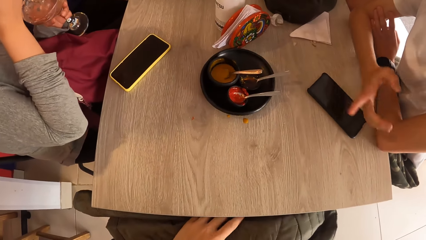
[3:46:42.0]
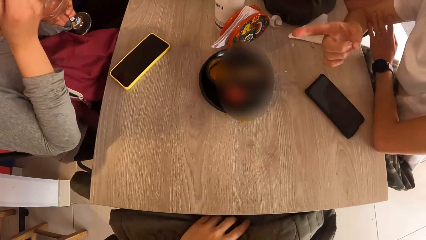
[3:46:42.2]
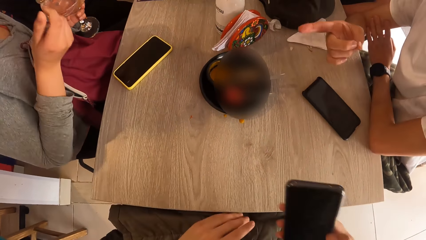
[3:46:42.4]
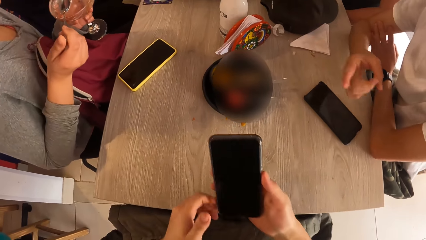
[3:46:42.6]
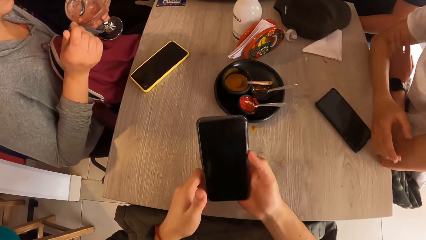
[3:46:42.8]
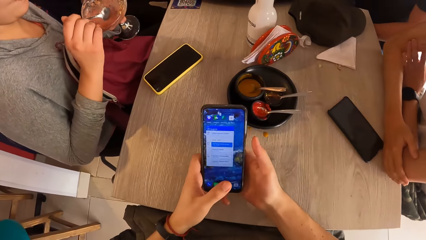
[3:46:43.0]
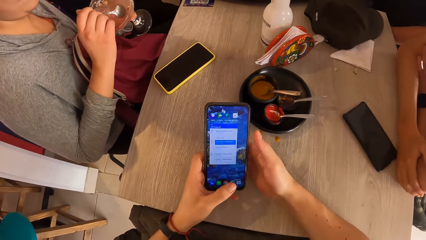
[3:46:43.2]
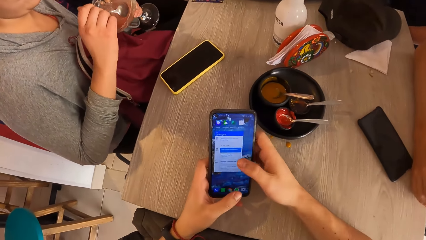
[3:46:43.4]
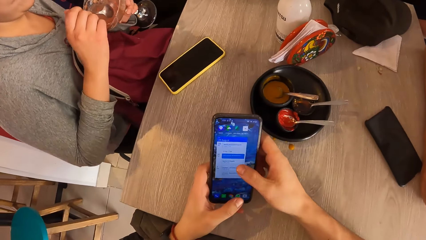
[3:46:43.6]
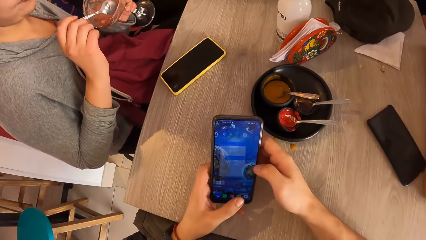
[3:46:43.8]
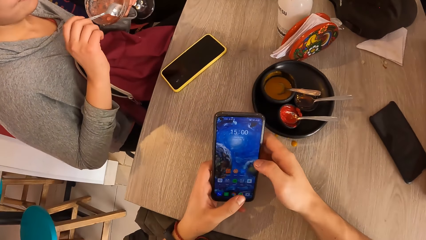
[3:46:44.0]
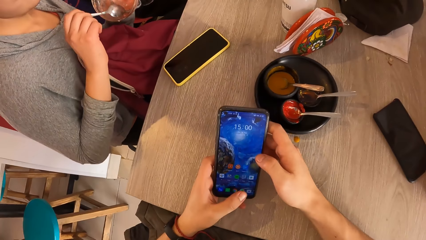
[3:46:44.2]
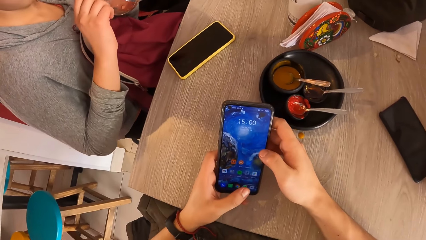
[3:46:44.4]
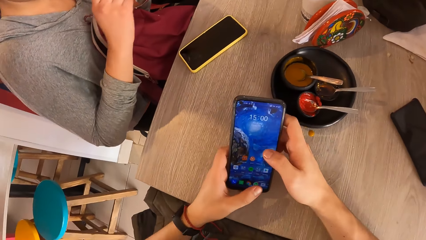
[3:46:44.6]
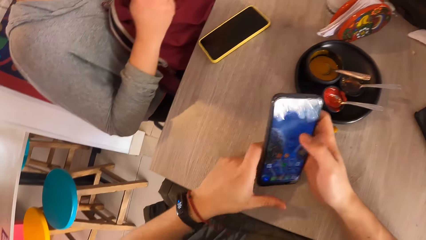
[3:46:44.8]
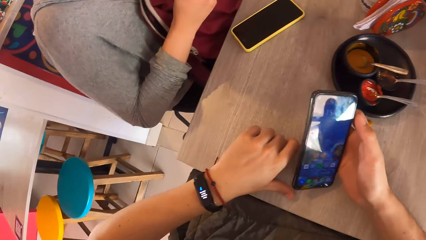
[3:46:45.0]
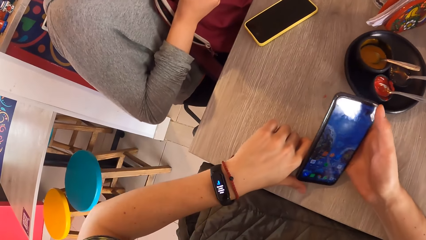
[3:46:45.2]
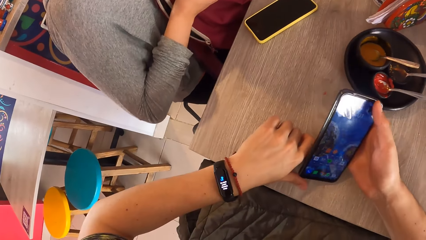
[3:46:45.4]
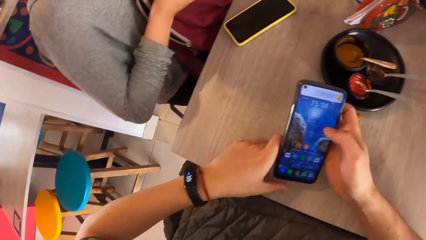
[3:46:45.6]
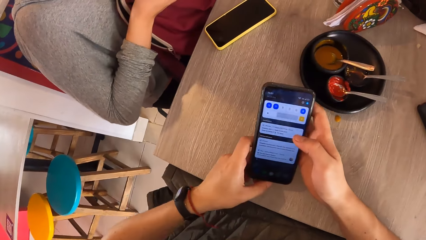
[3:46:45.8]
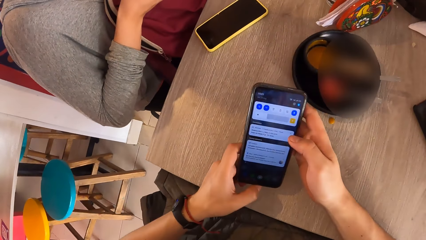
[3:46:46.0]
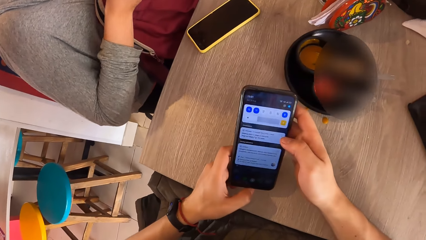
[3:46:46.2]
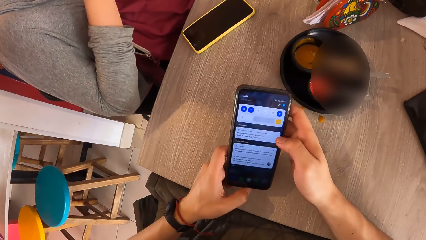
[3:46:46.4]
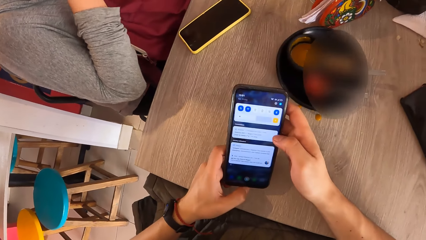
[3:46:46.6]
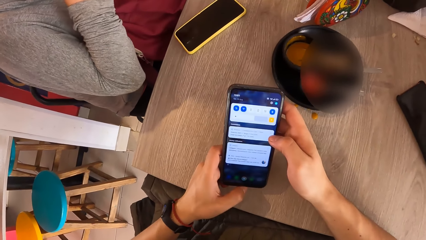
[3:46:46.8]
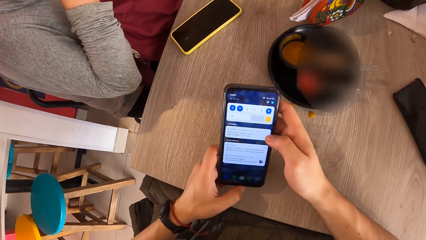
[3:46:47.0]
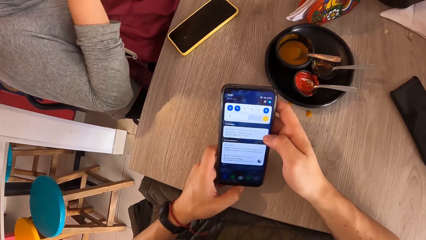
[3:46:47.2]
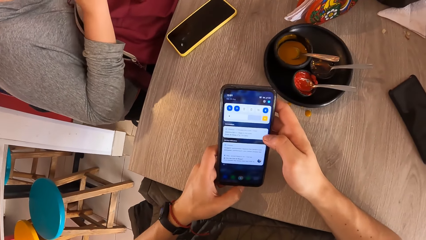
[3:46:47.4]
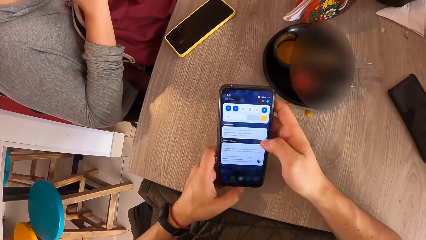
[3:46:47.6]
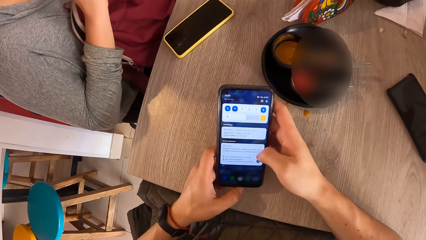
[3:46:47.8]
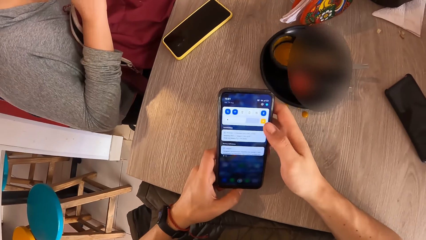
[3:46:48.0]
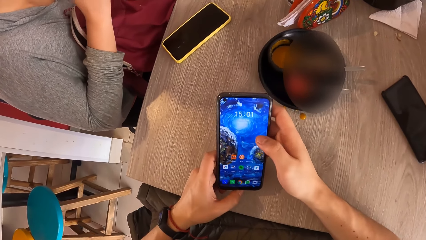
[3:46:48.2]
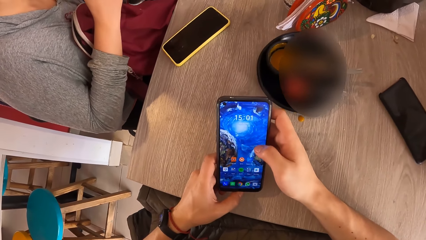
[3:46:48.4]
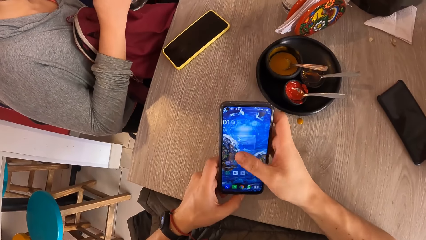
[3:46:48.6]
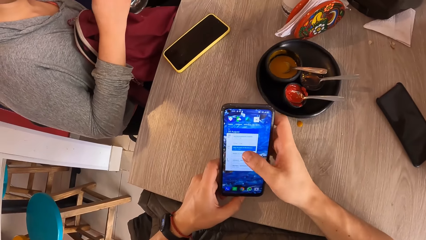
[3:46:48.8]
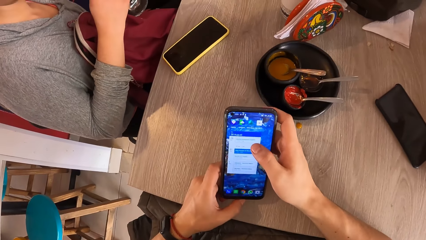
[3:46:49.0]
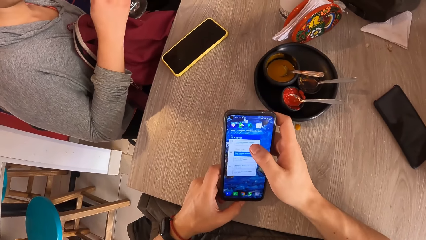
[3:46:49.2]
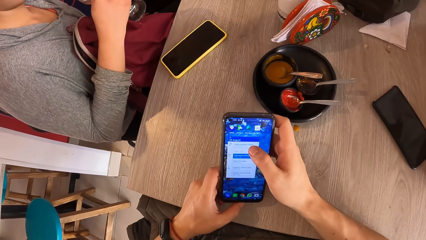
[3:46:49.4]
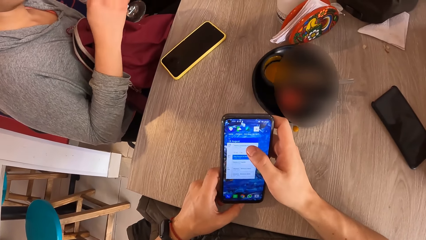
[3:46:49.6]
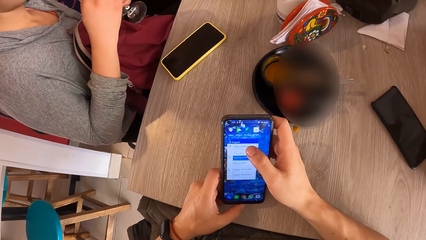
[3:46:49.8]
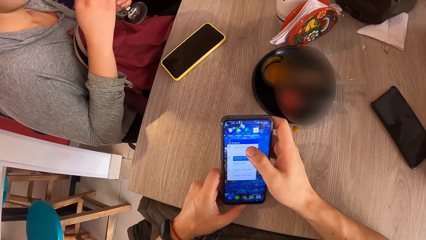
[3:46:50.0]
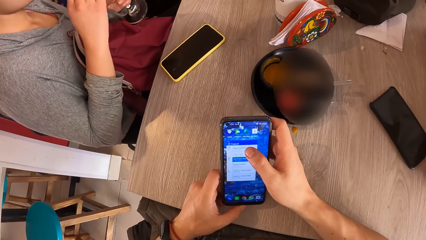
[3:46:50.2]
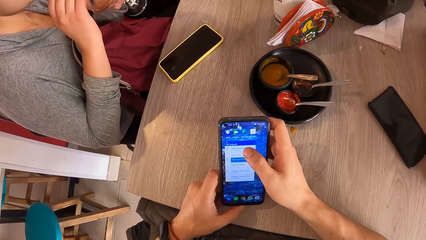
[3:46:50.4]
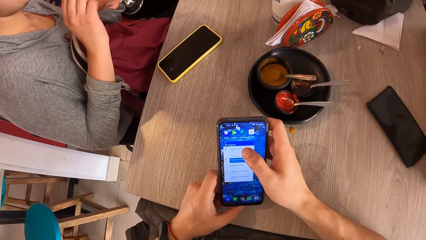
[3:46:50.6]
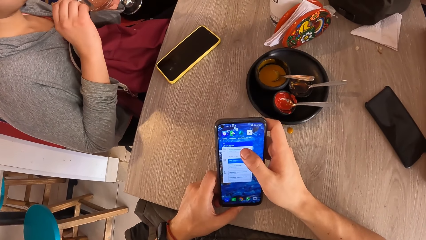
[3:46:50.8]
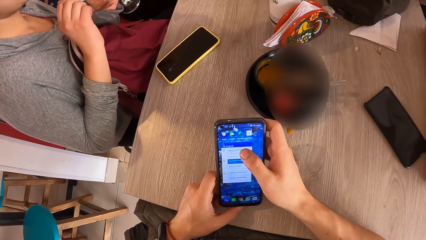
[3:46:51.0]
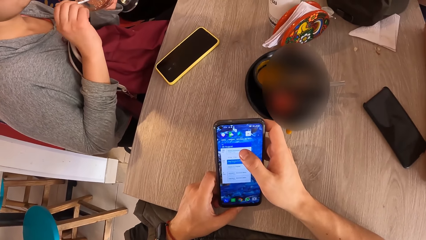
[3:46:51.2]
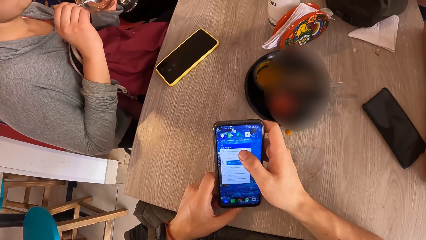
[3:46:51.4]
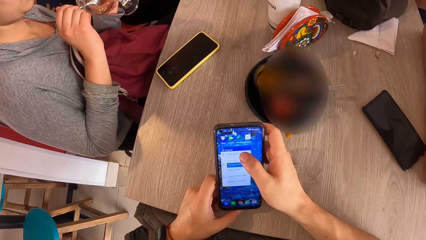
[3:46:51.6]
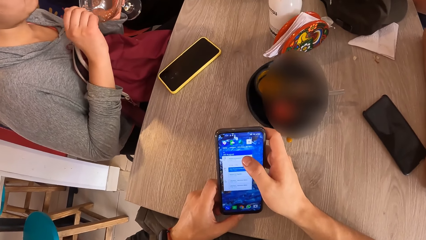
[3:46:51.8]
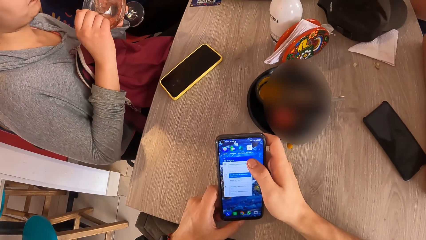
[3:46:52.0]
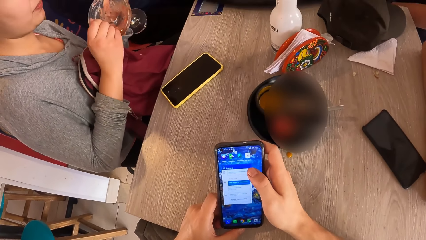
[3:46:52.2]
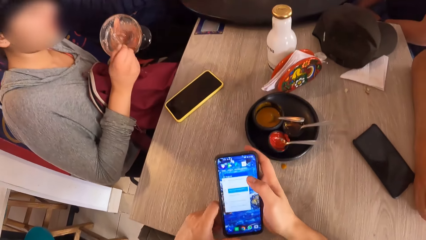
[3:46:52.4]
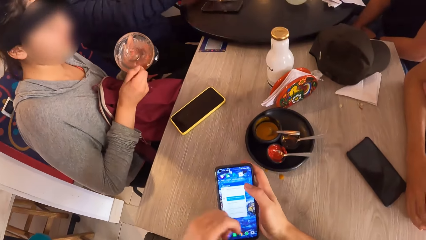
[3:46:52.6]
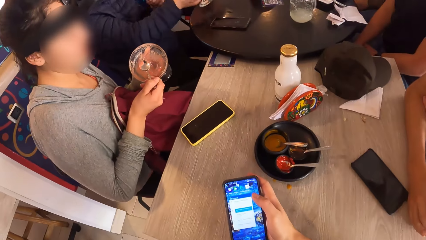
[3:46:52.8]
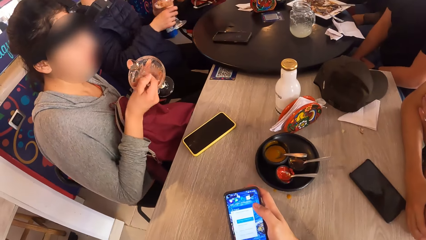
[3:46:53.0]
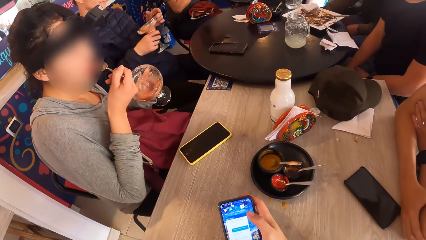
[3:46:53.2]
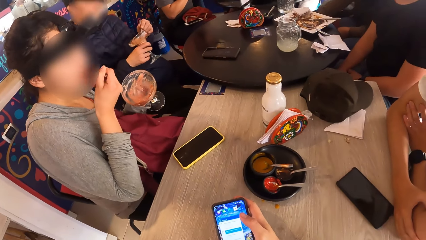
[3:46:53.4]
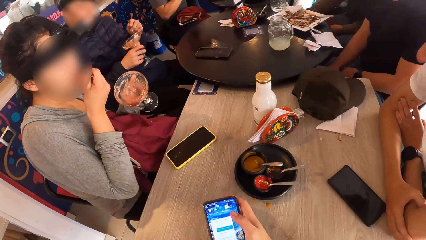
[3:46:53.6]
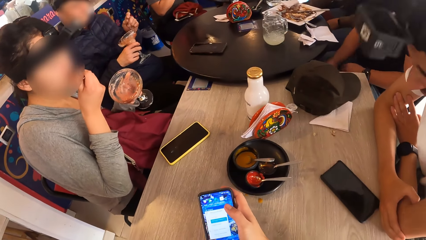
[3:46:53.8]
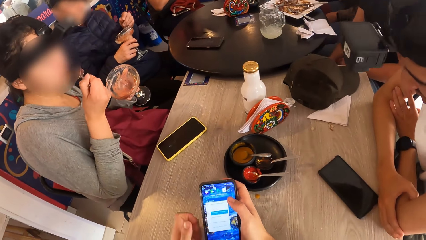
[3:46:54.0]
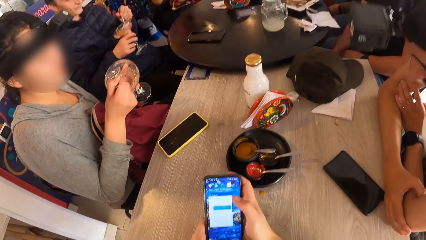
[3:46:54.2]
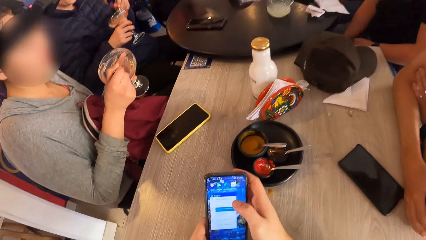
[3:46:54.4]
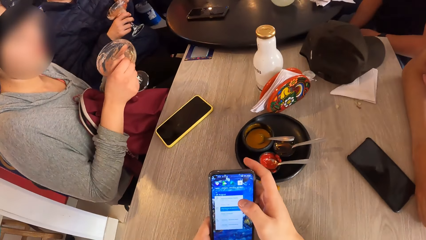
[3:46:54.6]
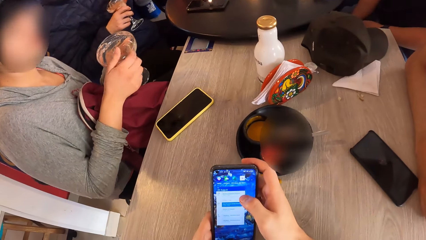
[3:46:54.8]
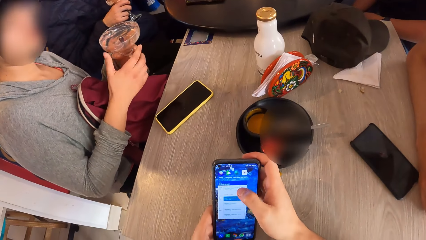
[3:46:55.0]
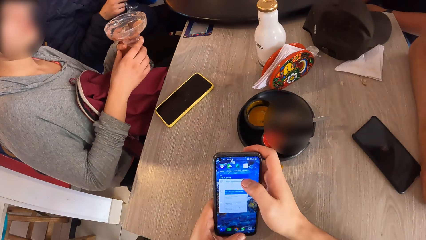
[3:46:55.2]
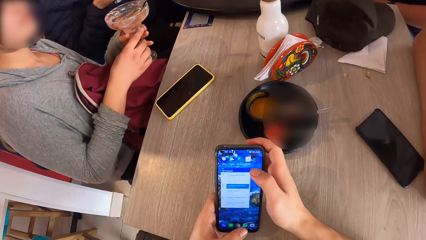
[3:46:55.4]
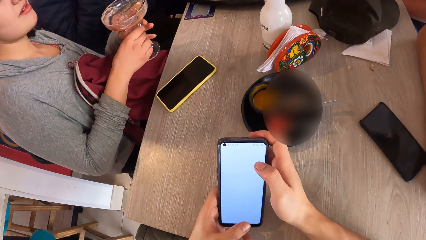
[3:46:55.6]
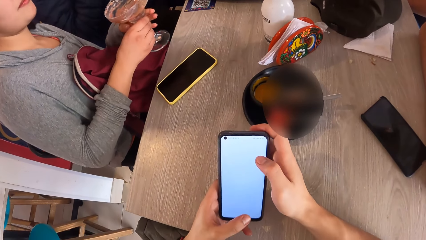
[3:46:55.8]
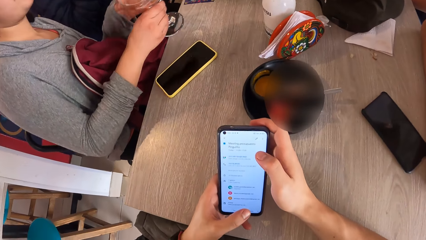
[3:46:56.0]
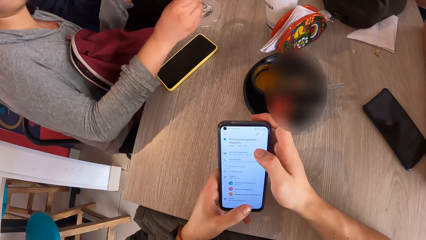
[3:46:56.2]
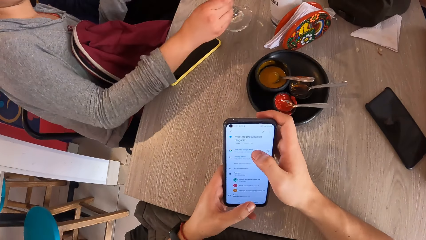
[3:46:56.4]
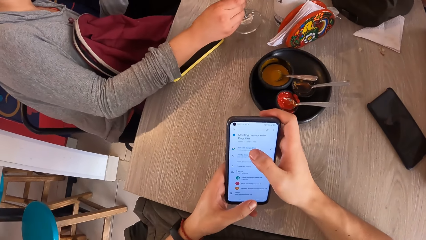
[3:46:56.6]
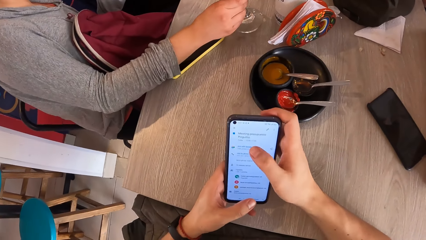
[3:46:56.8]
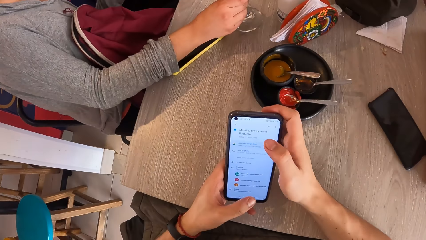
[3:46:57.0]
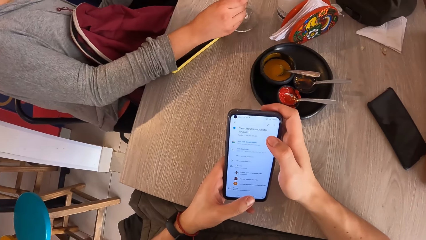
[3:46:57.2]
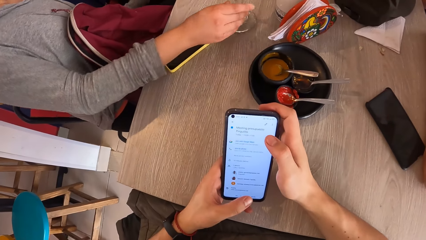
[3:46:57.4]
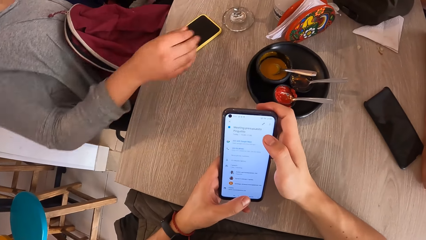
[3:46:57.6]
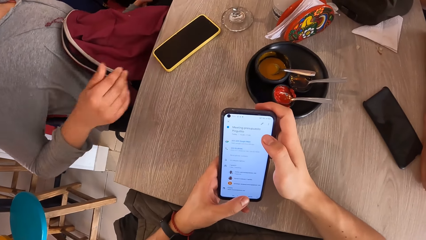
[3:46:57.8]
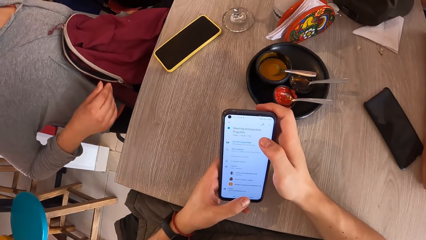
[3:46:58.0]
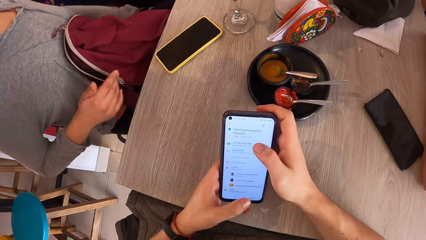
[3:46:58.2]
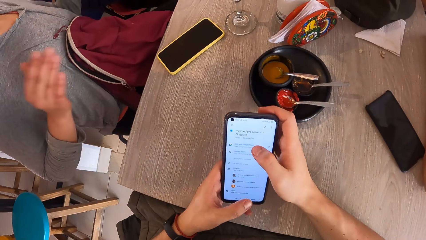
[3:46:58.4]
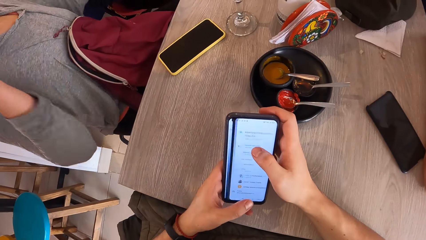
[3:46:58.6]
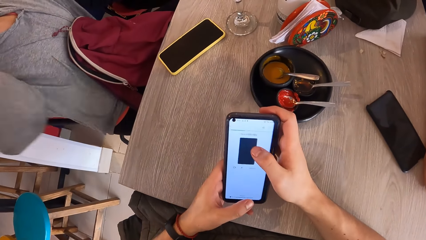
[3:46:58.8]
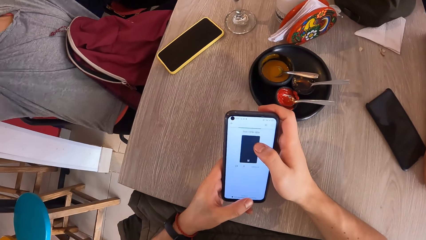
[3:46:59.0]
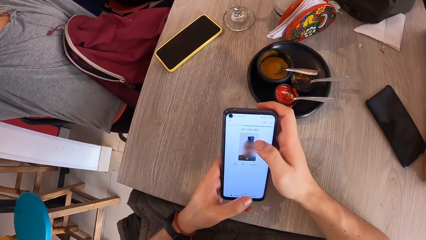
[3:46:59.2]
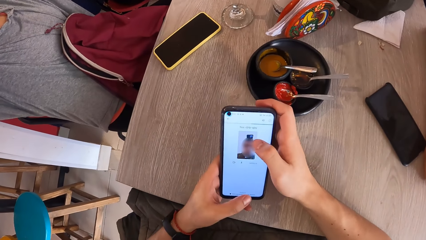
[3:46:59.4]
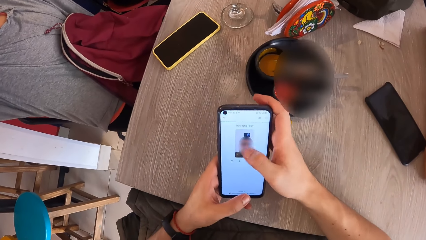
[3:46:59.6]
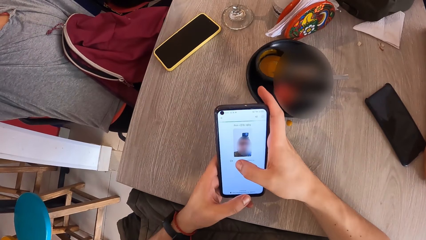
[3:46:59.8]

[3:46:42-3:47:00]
The camera wearer operates the phone or cellphone on his left hand with his right. He places his right hand on the table. He looks at the cellphone, scrolls on the cellphone, checks on the watch, looks at the cellphone, scrolls on the cellphone and looks at the cellphone. The woman drops the parfait glass on the table with her right hand. The camera wearer scrolls on the cellphone.
